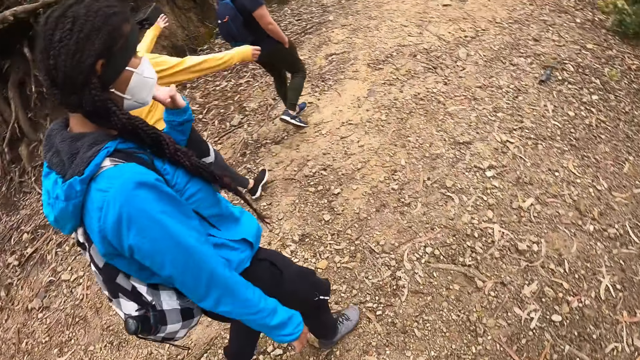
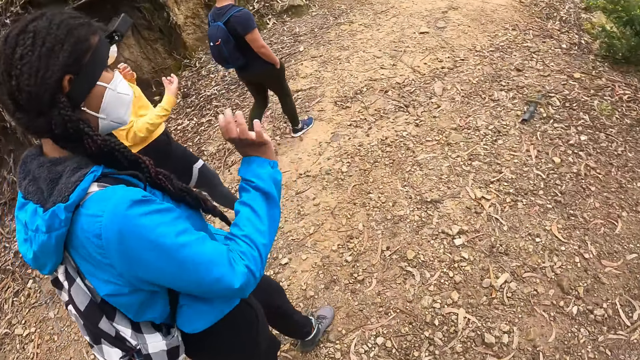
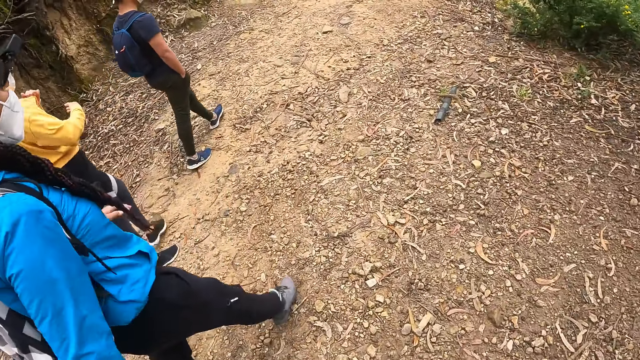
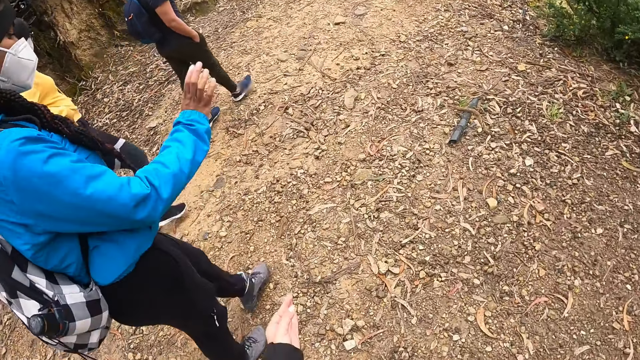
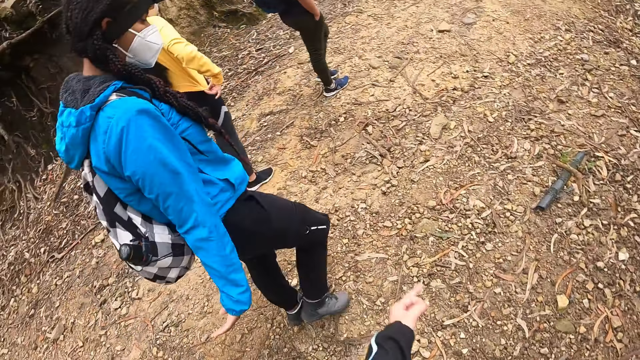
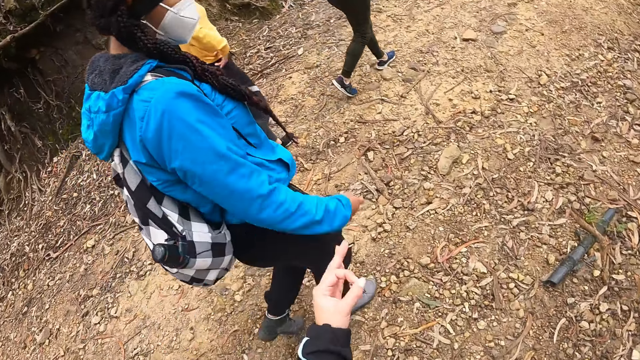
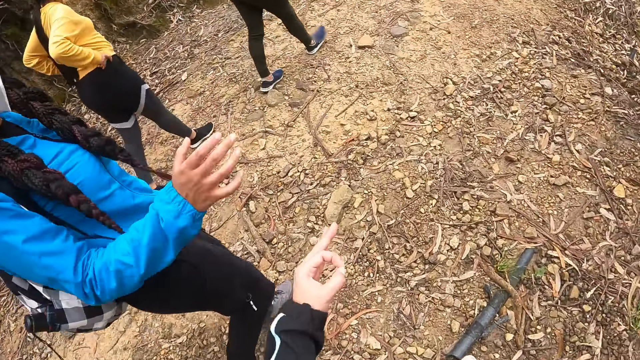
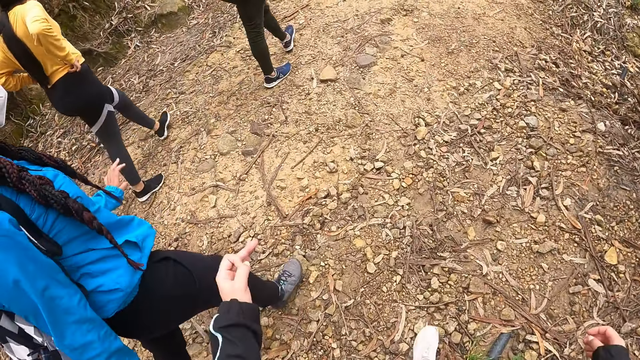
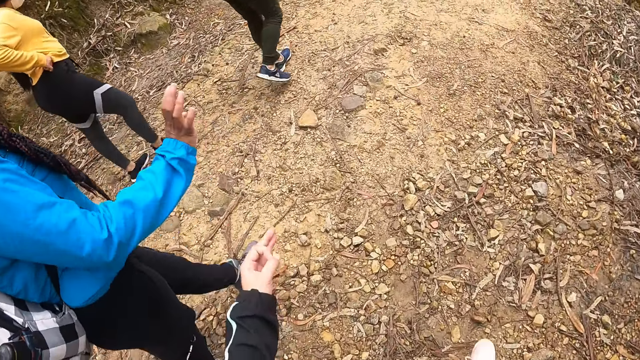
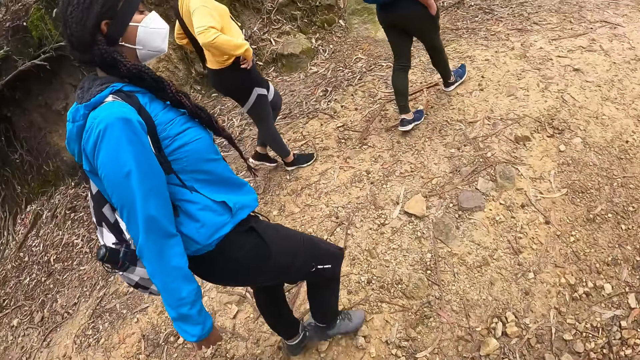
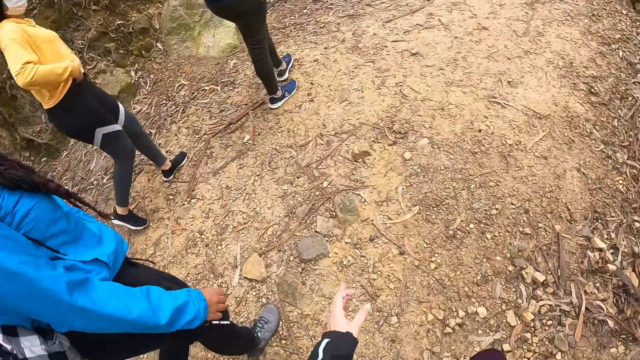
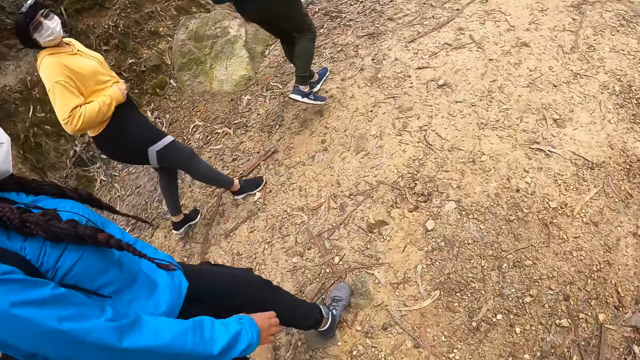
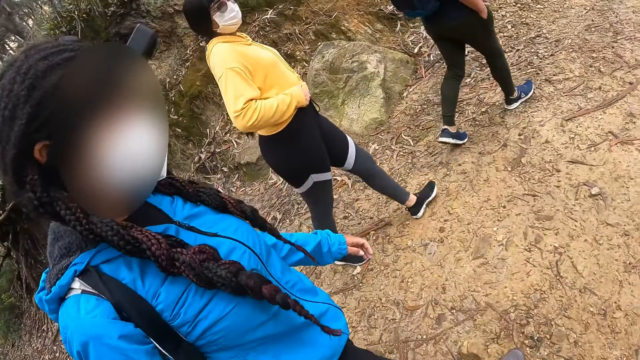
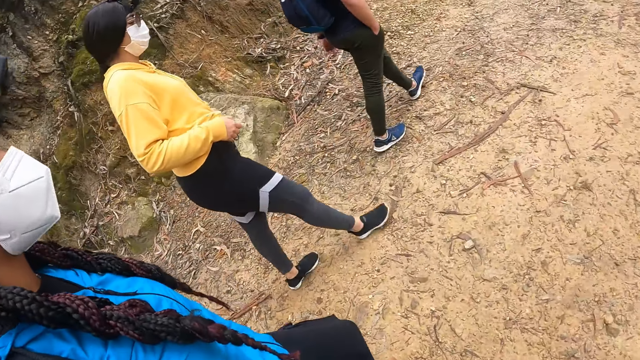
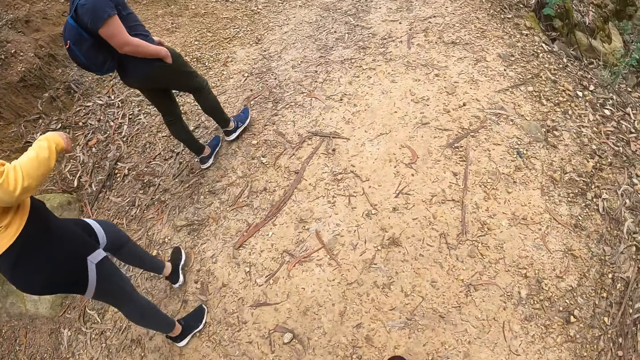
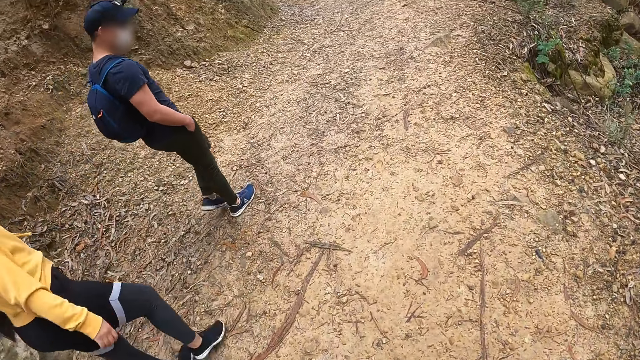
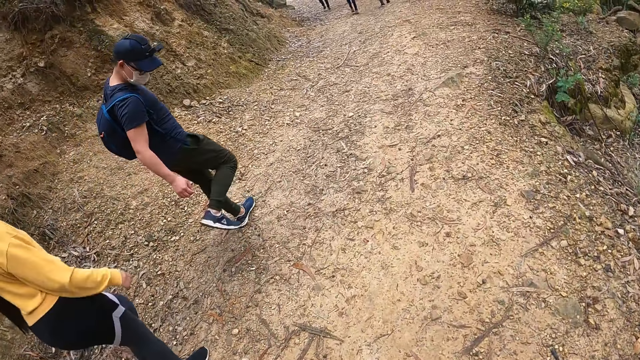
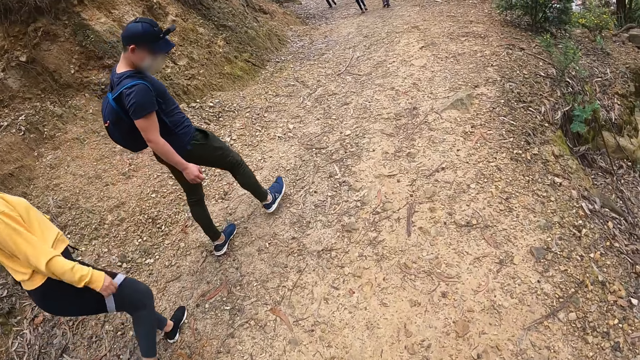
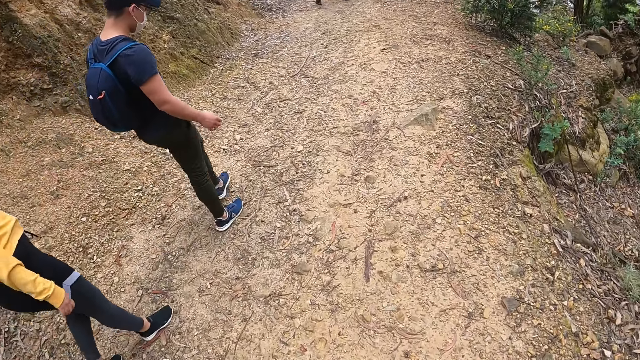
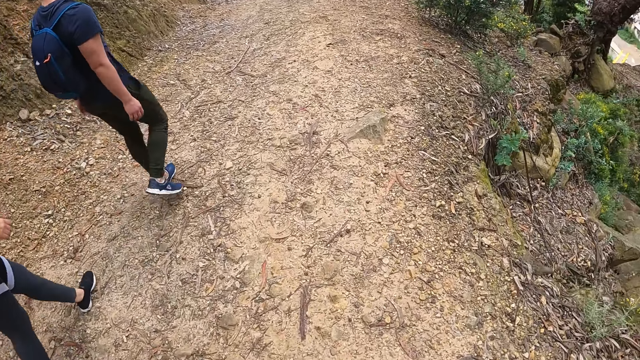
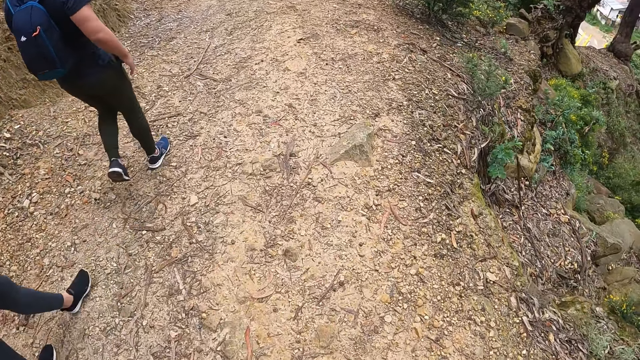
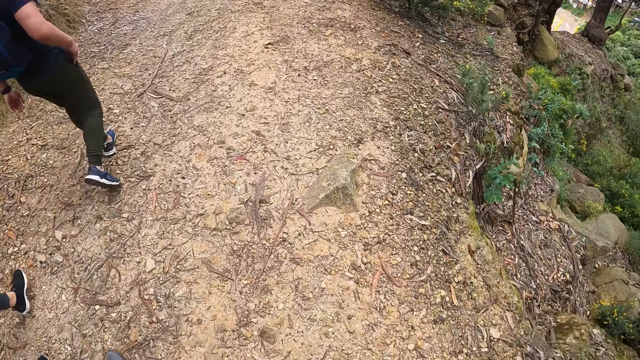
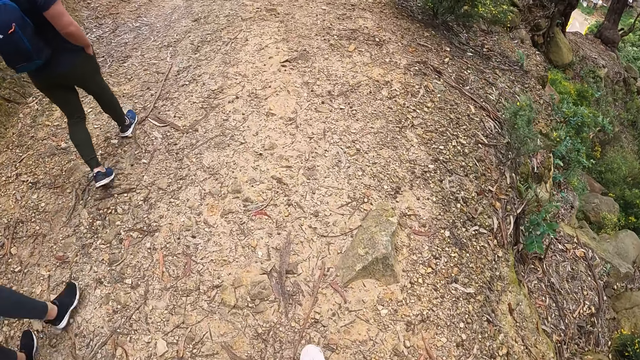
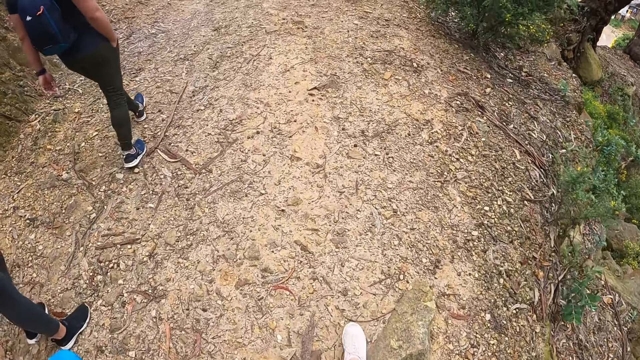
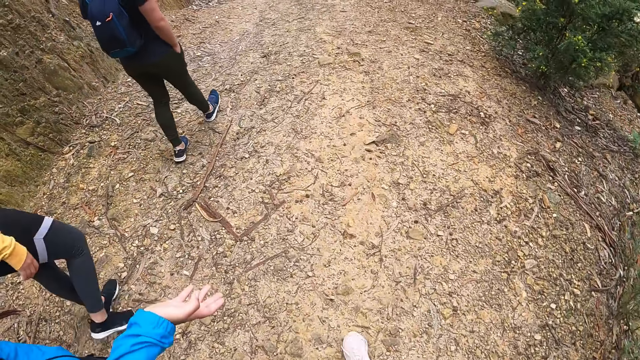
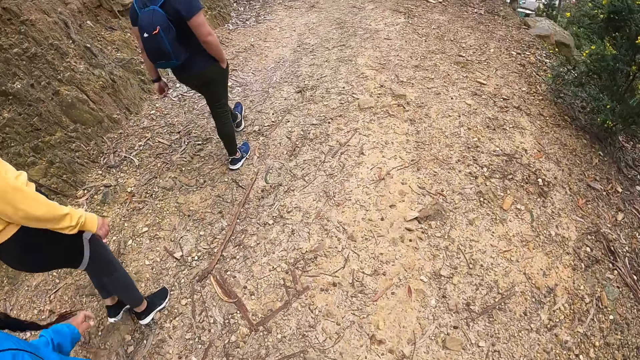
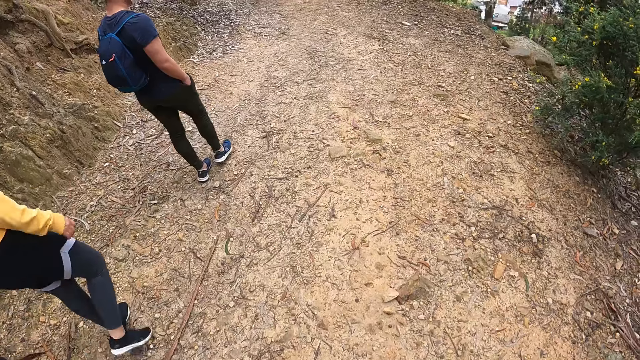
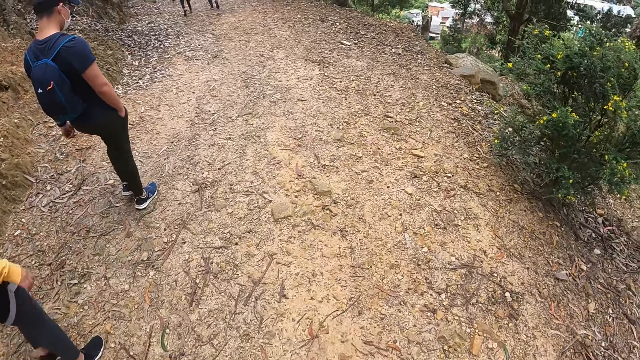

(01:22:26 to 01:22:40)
The camera wearer looks at a woman. They point with the left hand. The woman raises the right hand. The camera wearer looks at the woman. They look at the woman and another woman. They walk around. They raise the left hand. They walk around. The first woman stretches the right hand.

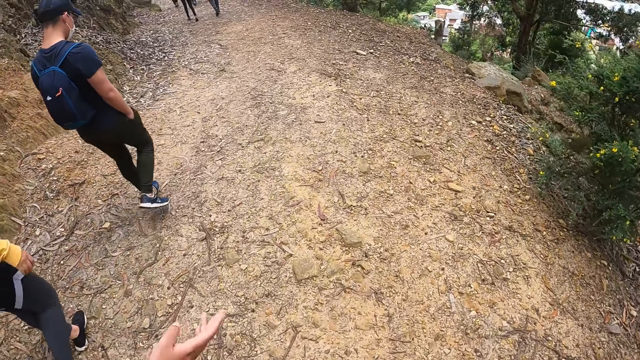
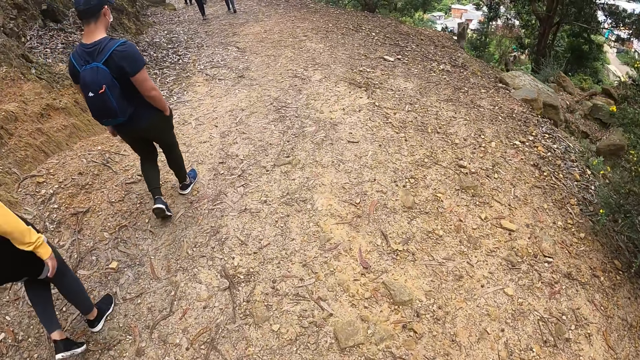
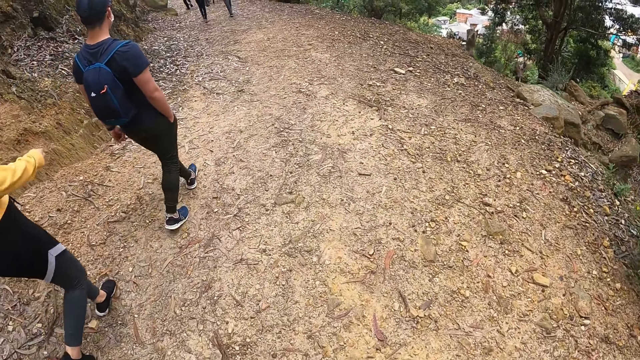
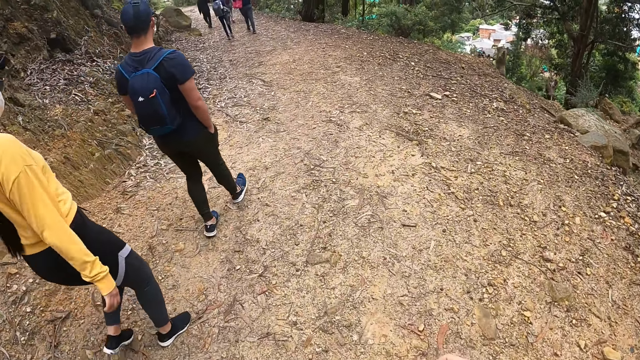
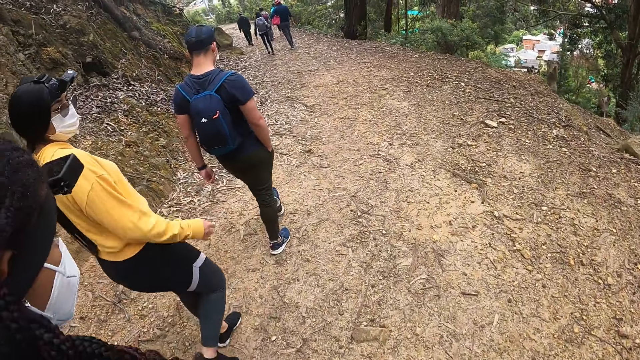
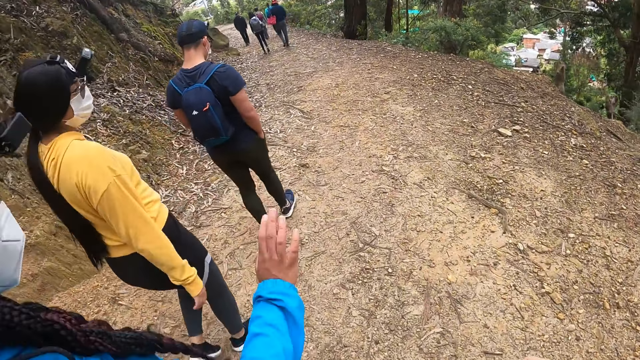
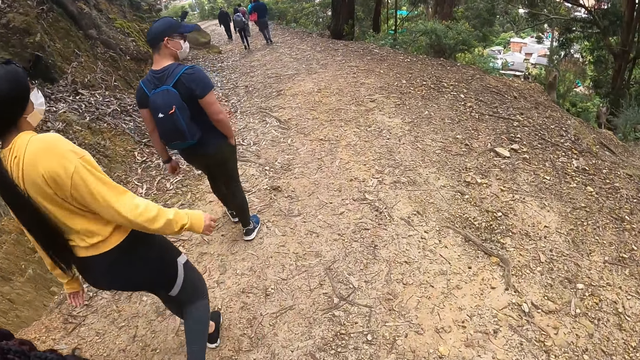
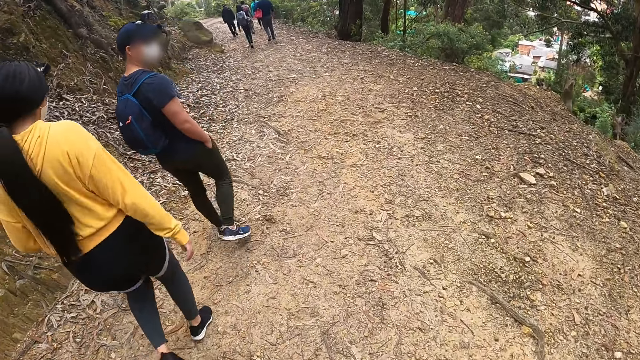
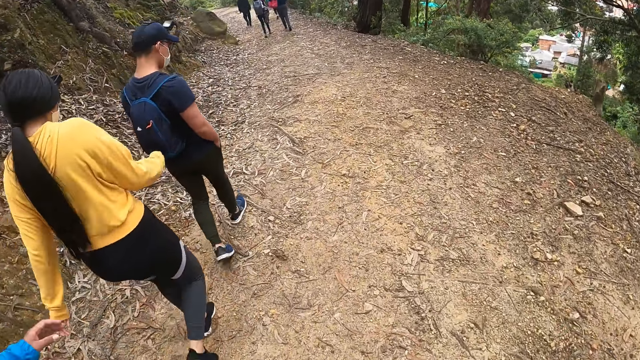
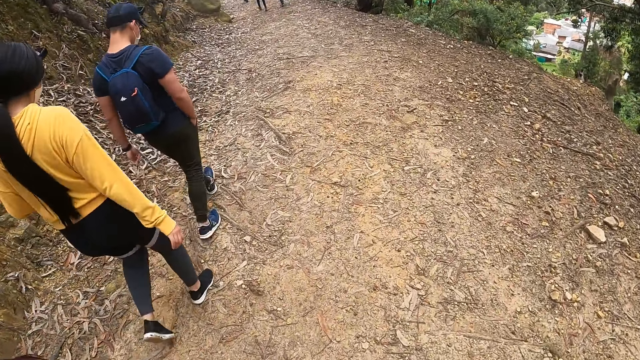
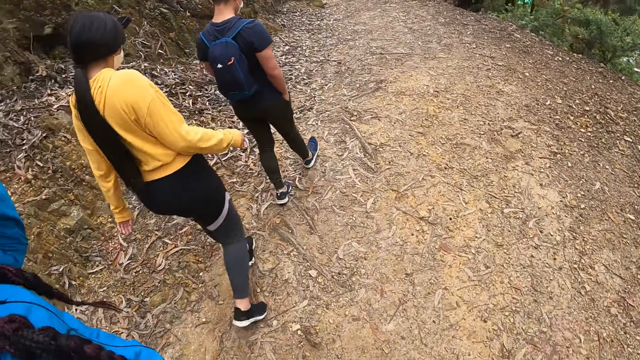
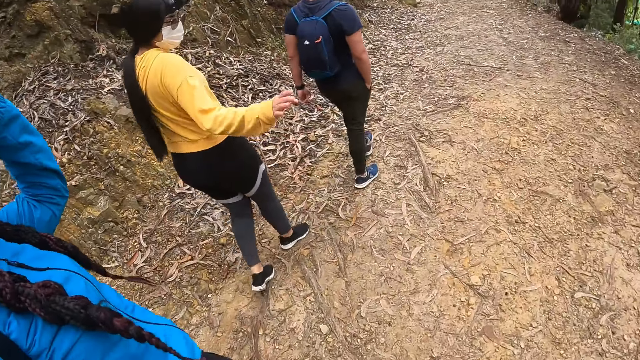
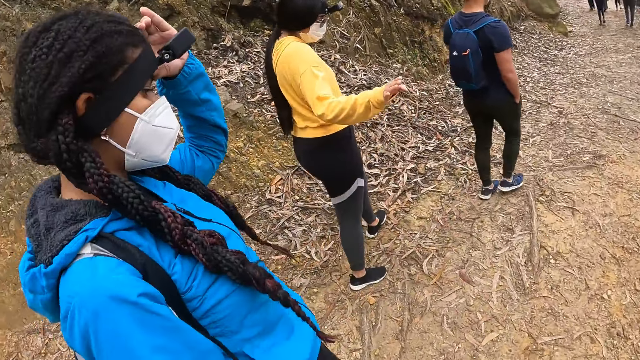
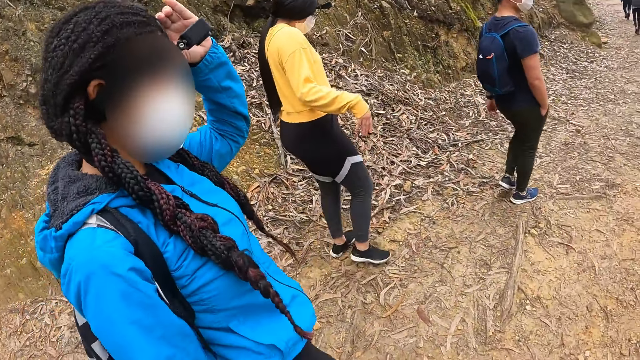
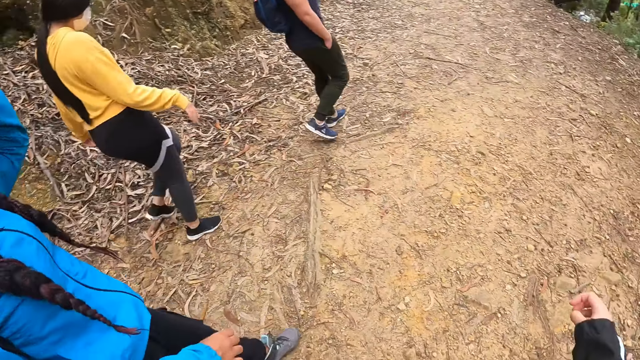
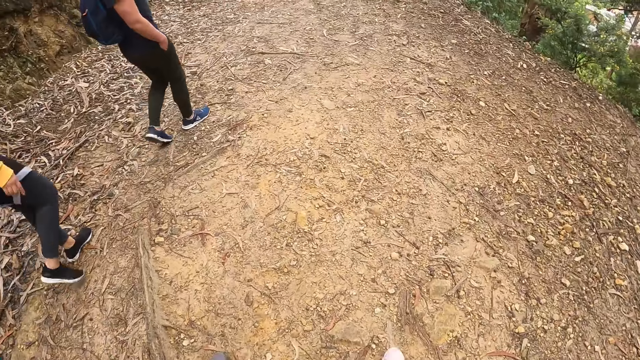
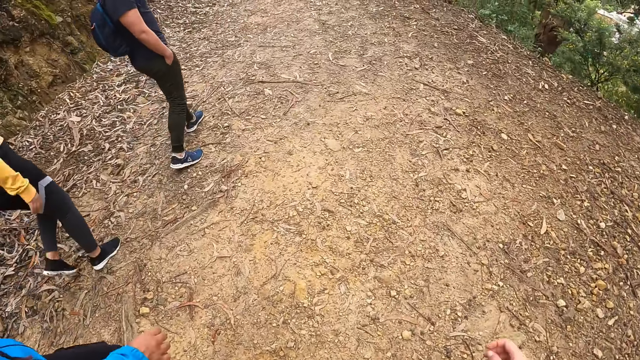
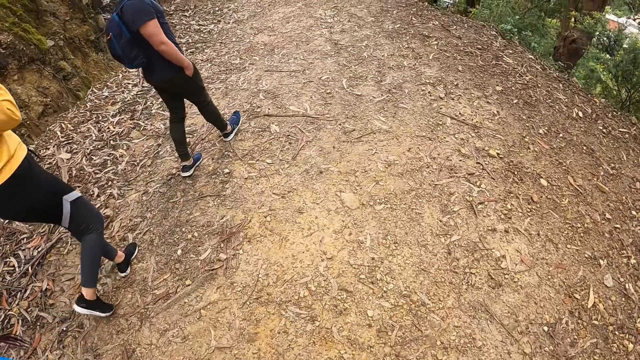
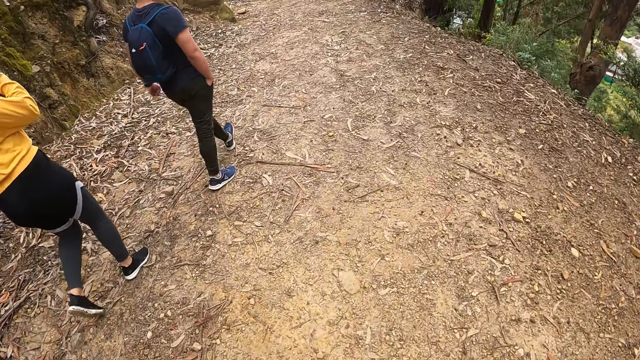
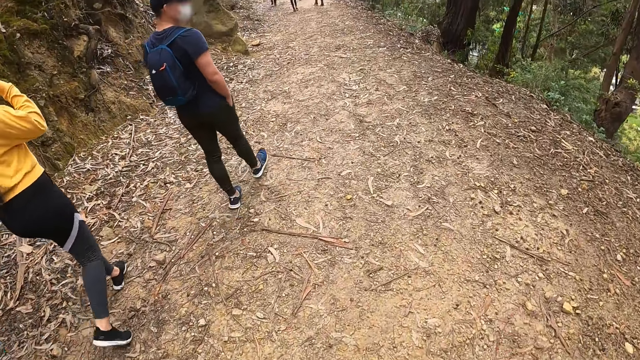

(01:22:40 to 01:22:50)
The camera wearer sways the right hand. A woman sways the right hand. The camera wearer sways the right hand. They sway the right hand again. They look at the woman and look around. They sway the right hand. The woman sways the right hand. The camera wearer sways the right hand. They sway the right hand again.
